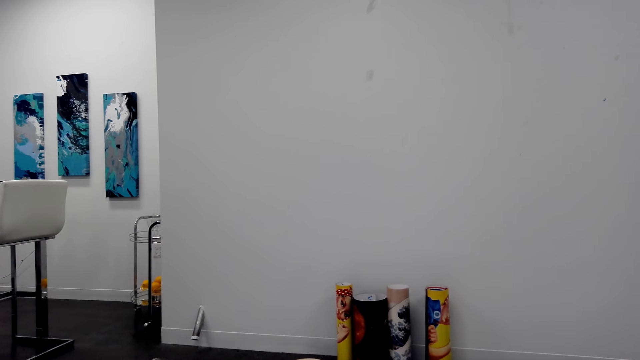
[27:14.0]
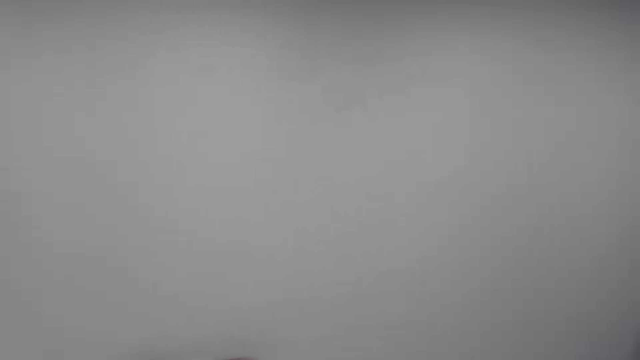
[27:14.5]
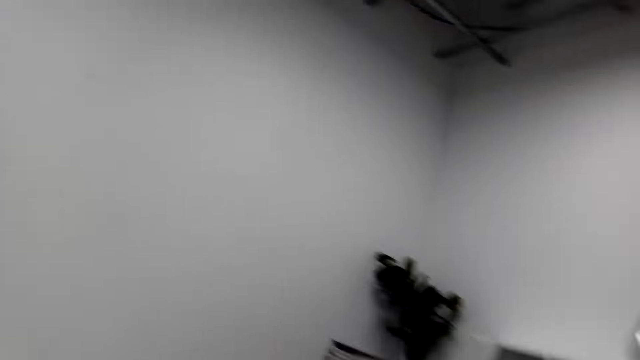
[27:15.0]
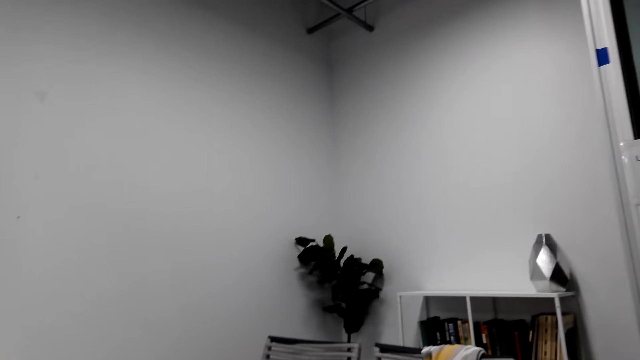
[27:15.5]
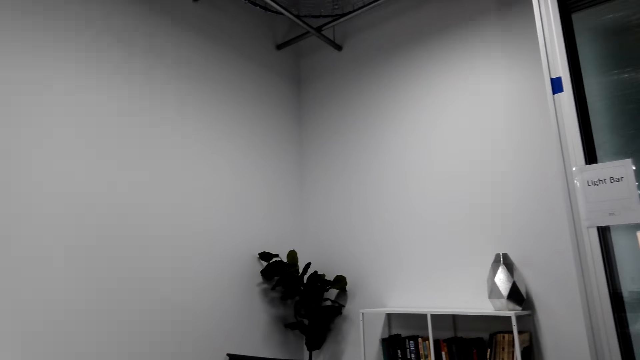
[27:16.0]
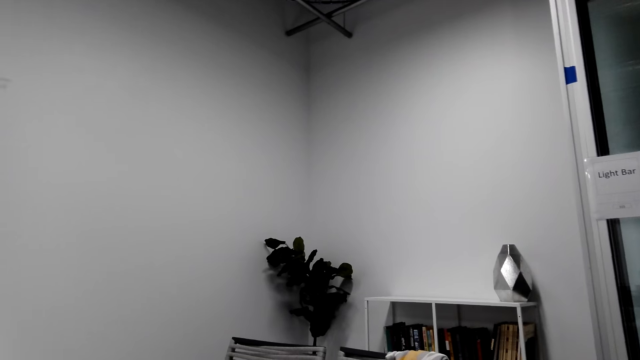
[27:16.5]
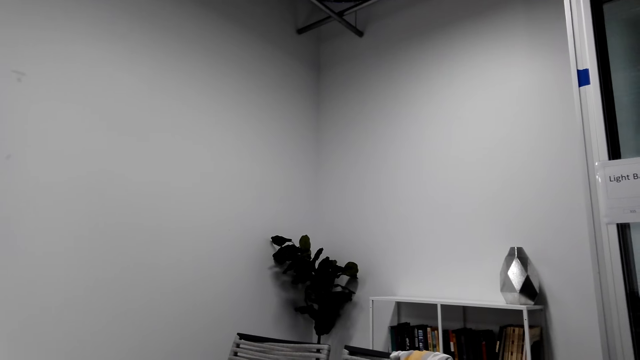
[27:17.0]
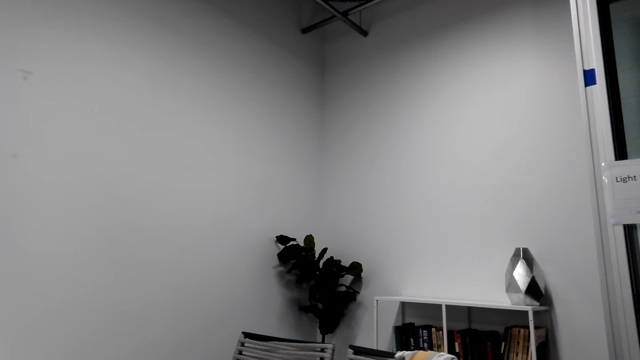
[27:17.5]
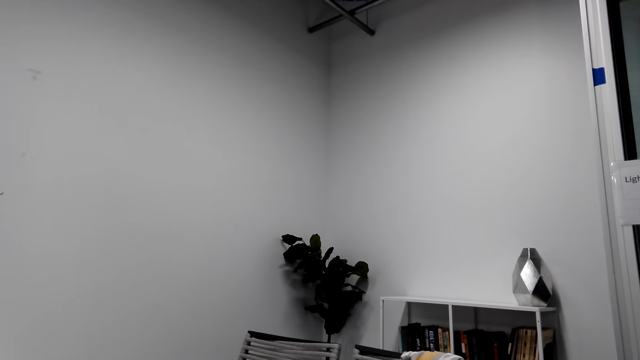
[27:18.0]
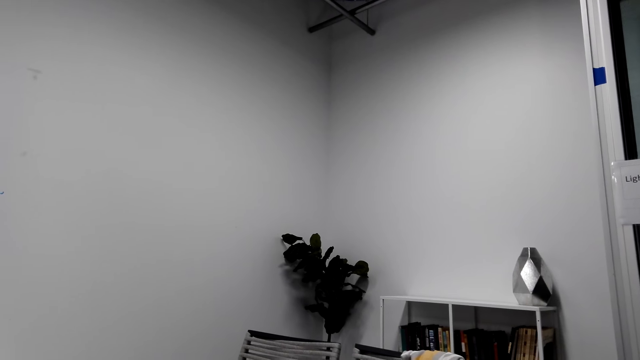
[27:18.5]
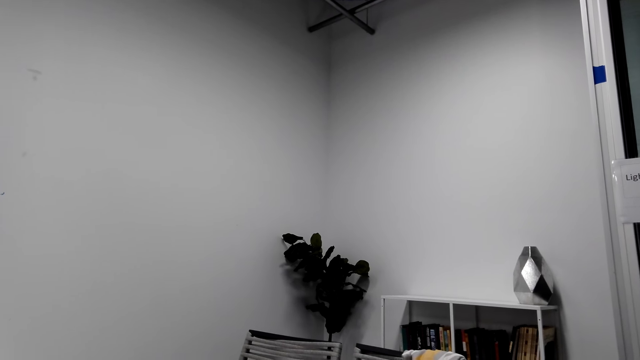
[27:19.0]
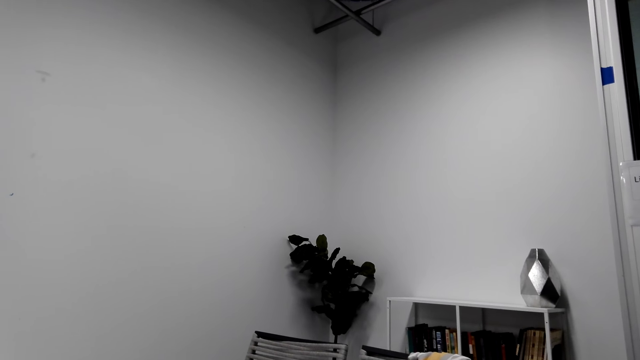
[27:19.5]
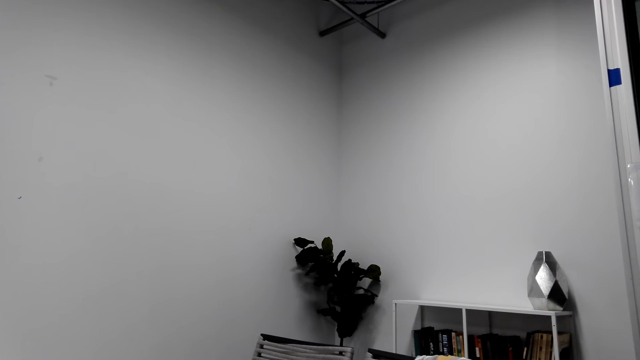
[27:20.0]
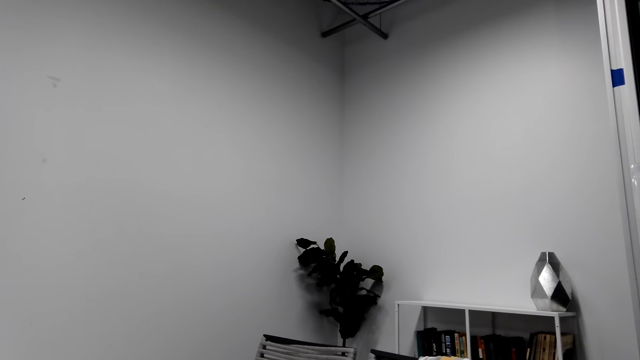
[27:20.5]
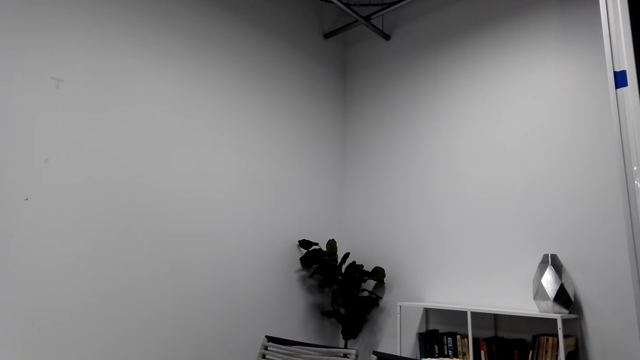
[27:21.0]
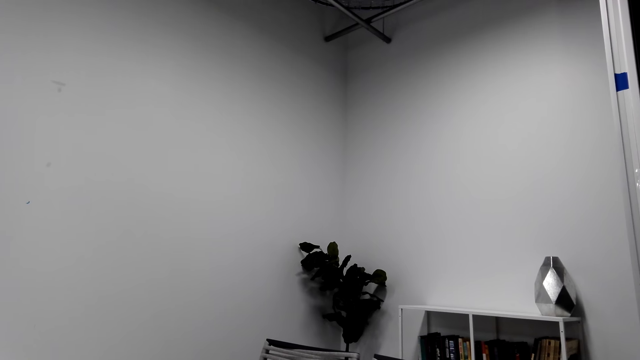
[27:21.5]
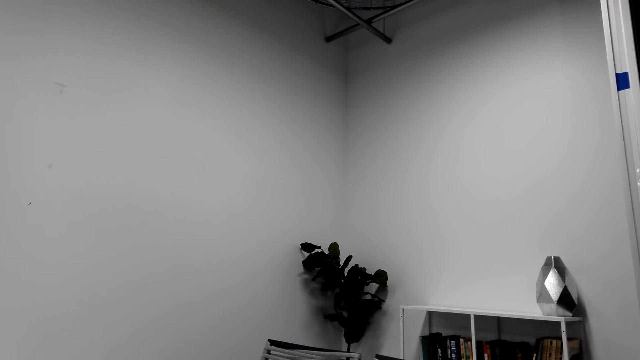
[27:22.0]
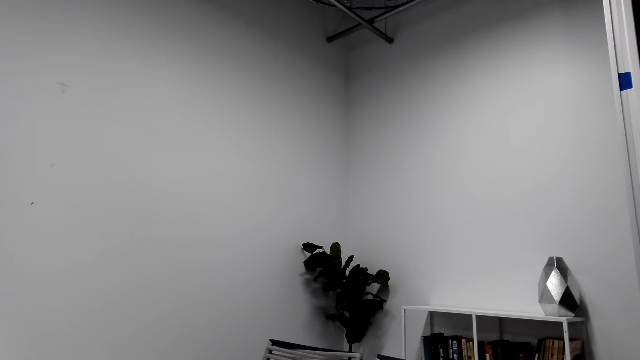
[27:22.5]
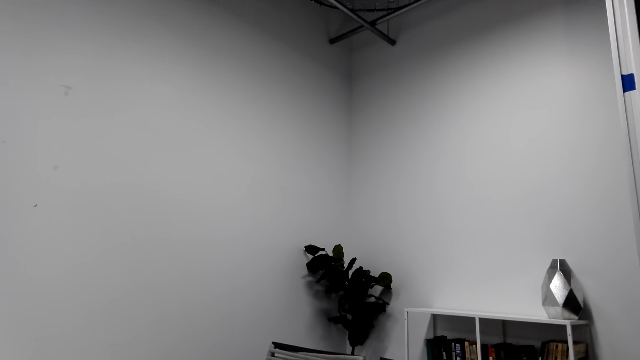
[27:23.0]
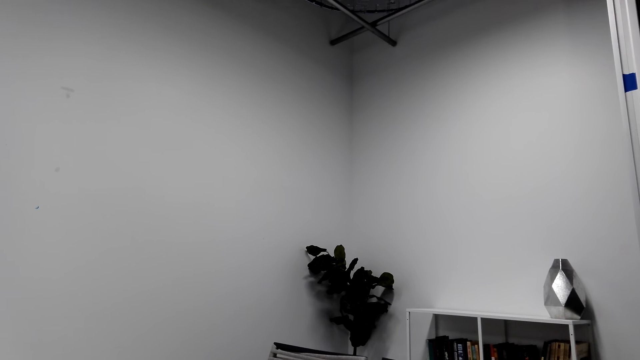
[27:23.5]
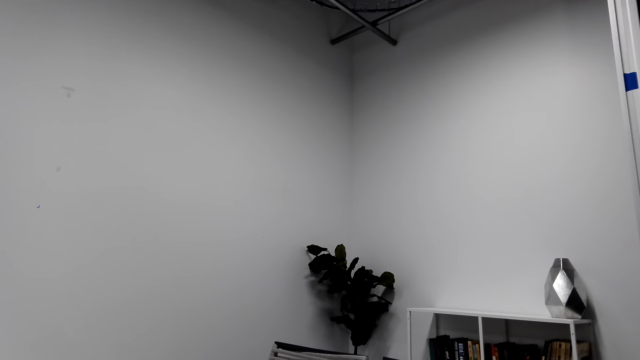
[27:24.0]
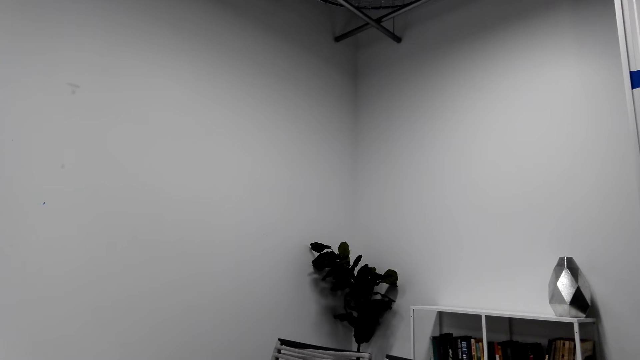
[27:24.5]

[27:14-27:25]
The camera wearer looks around the apartment. They stare at the bookshelf.

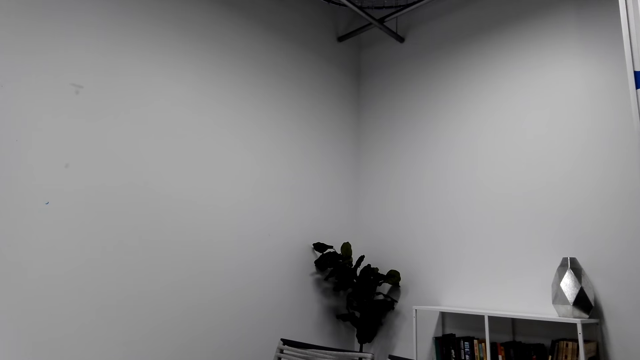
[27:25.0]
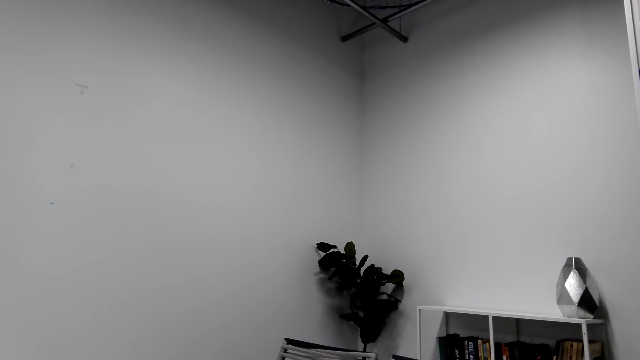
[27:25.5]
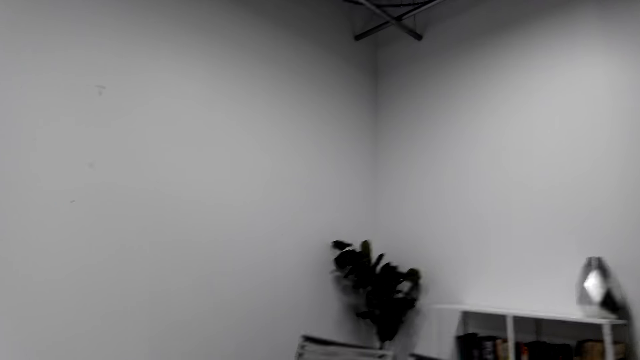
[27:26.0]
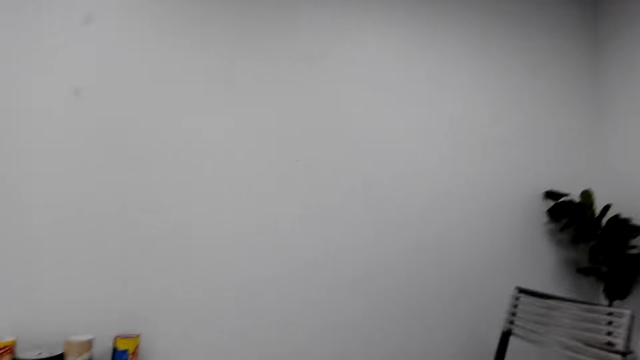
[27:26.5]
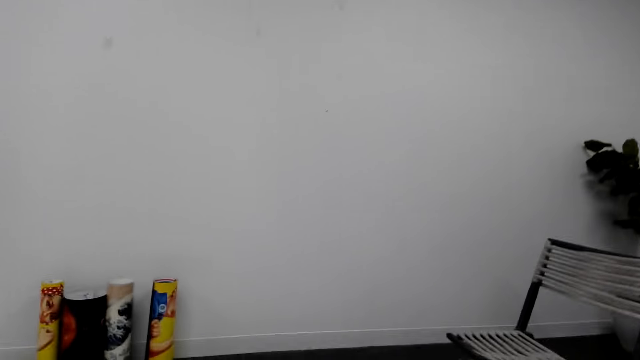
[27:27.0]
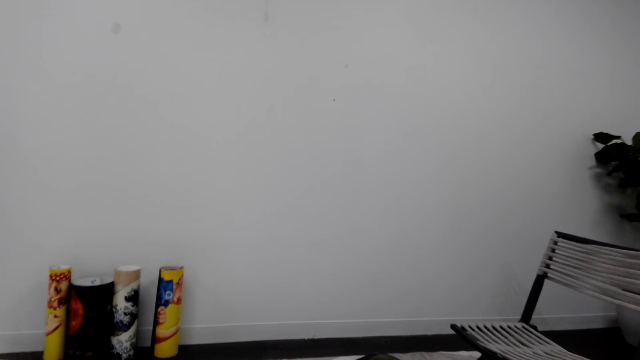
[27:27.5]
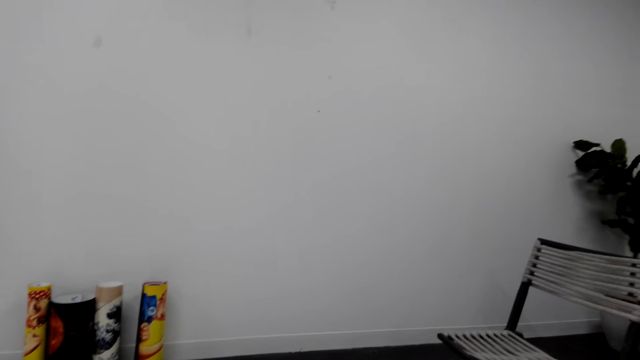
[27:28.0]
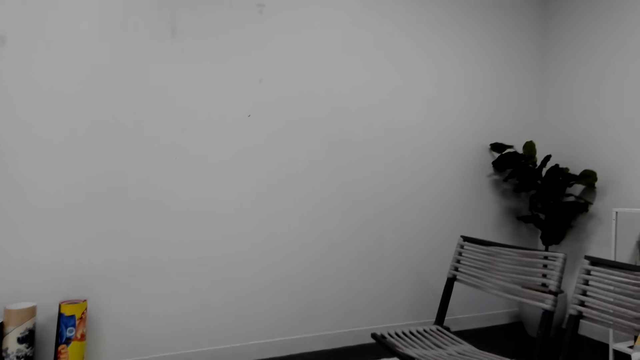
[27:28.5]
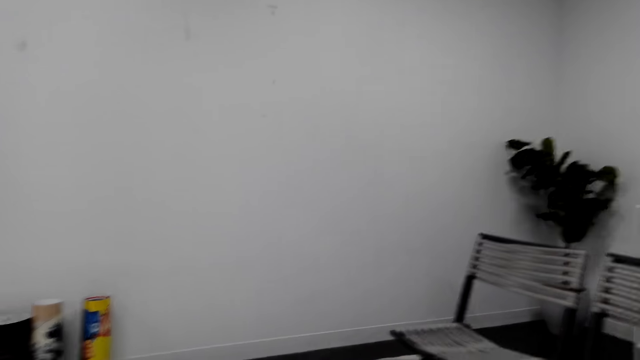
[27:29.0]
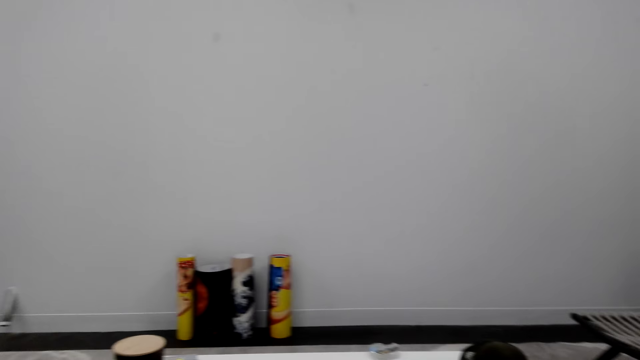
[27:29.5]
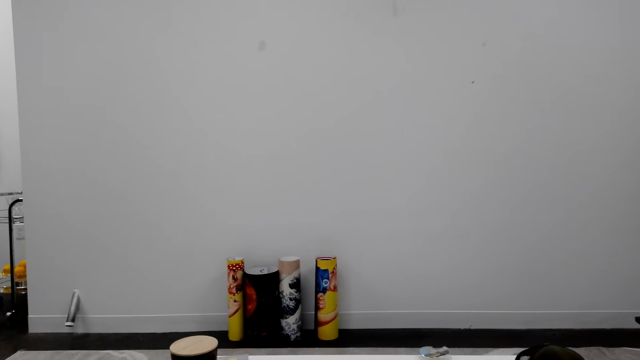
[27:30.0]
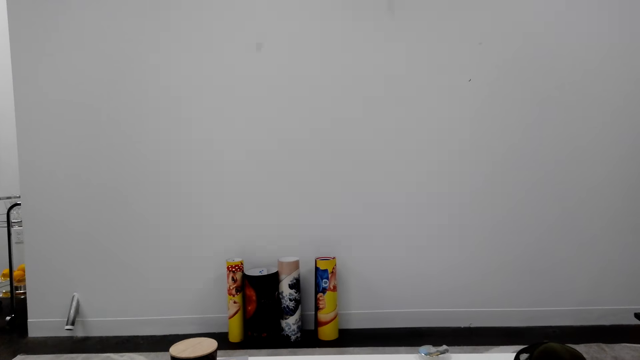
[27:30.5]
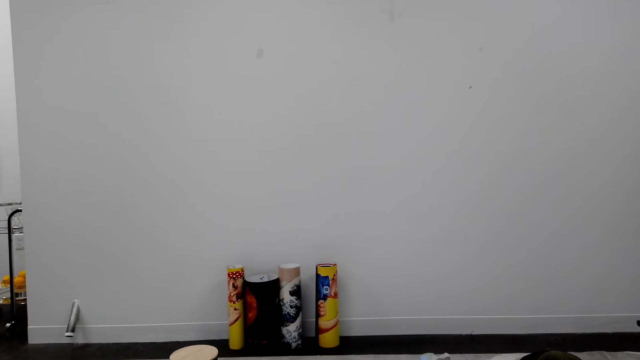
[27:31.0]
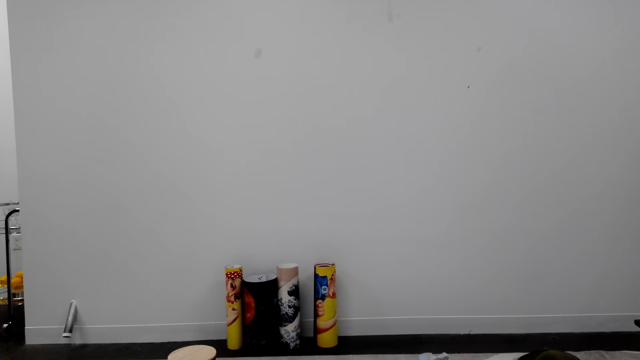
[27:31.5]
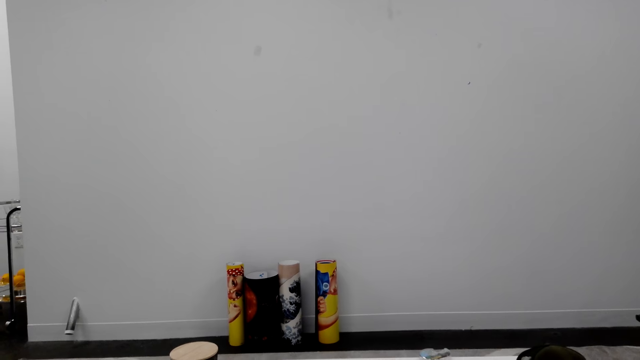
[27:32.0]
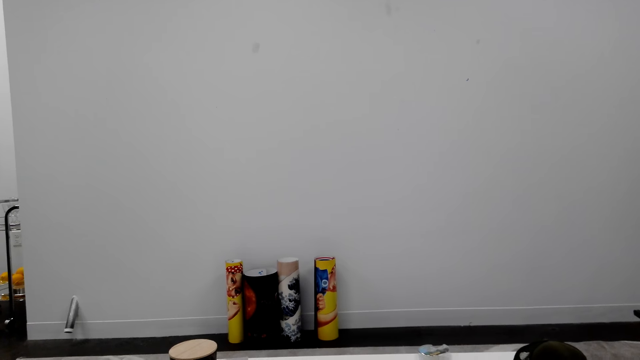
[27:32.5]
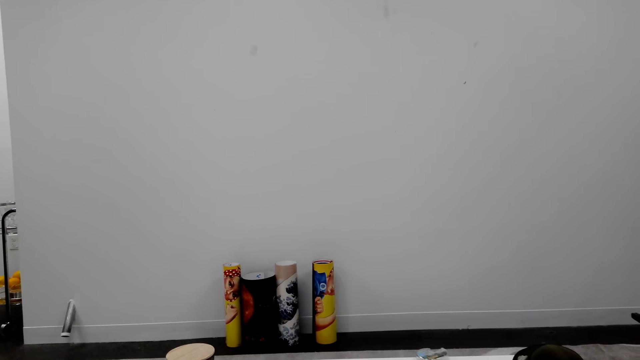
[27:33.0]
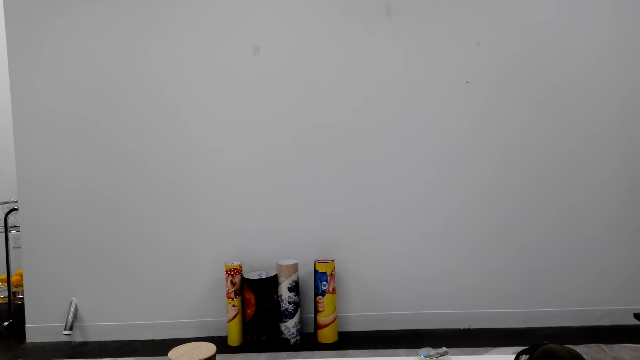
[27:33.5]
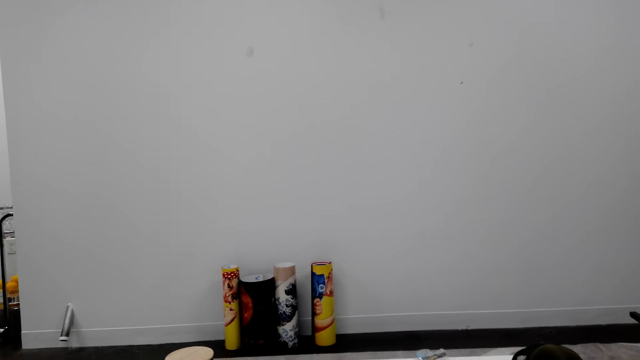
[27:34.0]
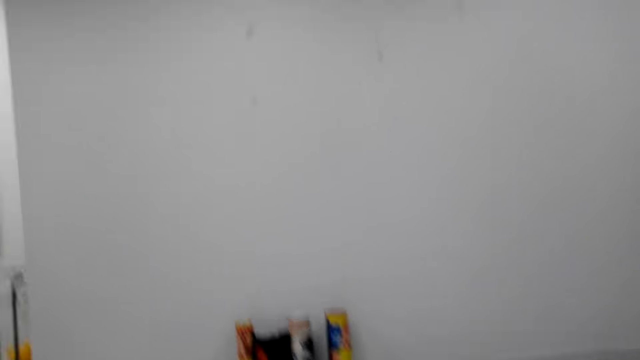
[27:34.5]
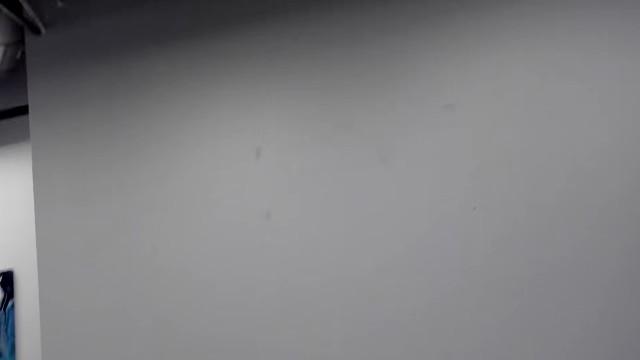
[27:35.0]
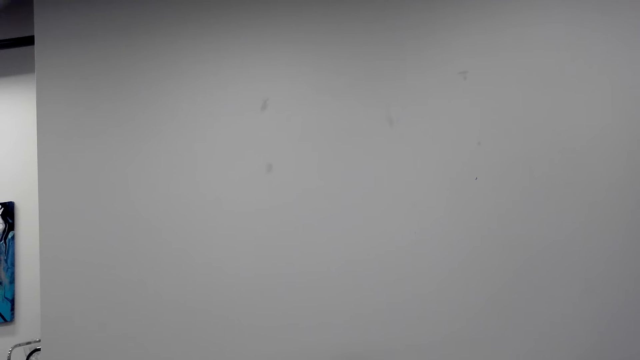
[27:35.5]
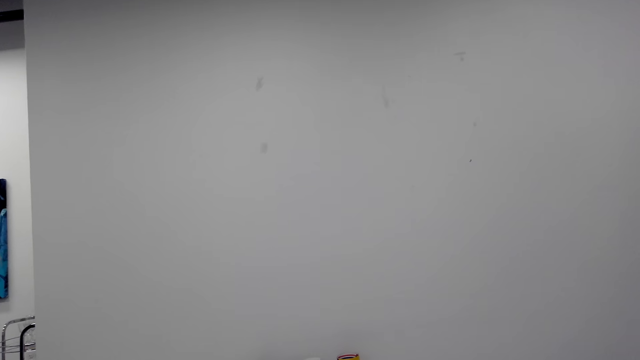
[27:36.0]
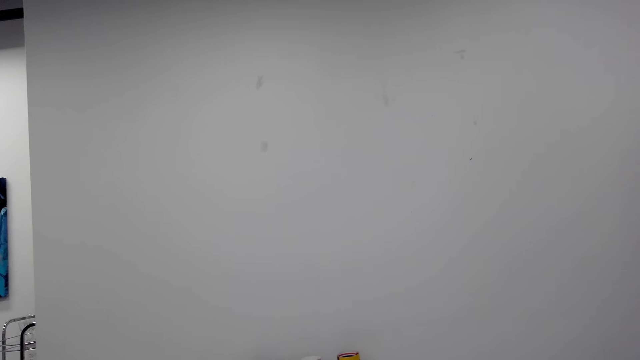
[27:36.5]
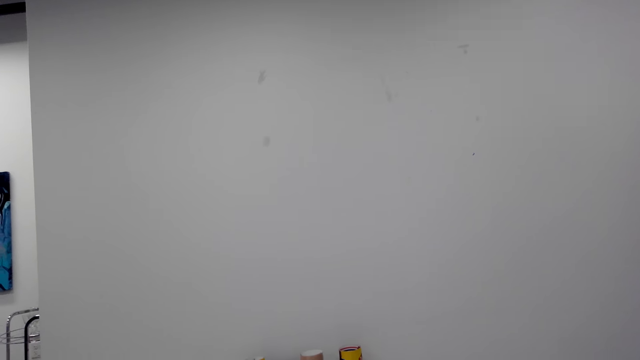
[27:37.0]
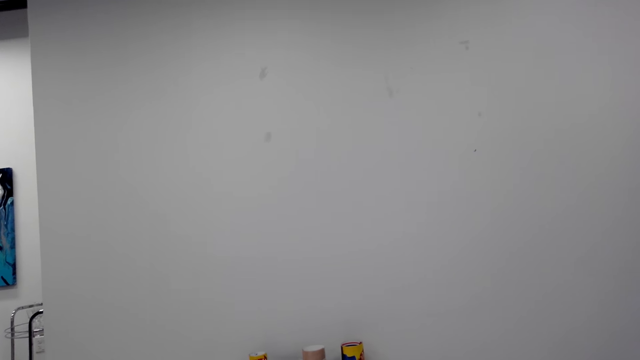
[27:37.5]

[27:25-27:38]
The camera wearer talks to a person. They stare at the wallpapers on the floor. They look around the apartment.
